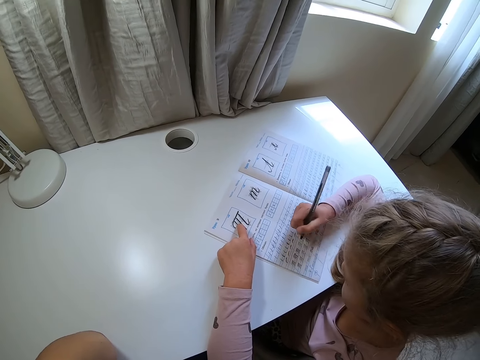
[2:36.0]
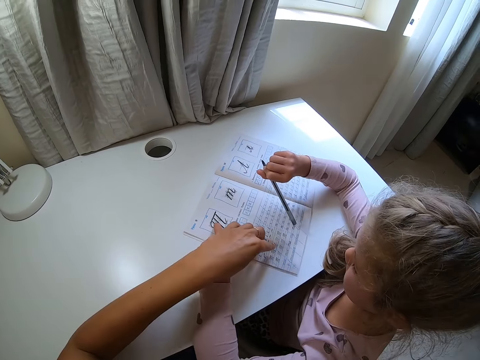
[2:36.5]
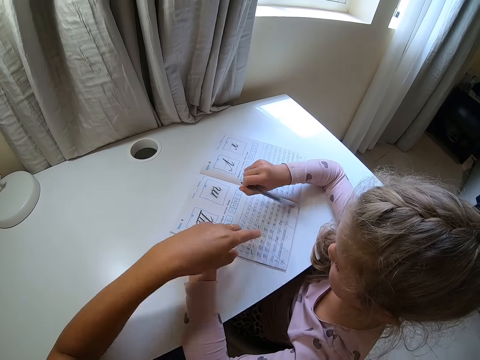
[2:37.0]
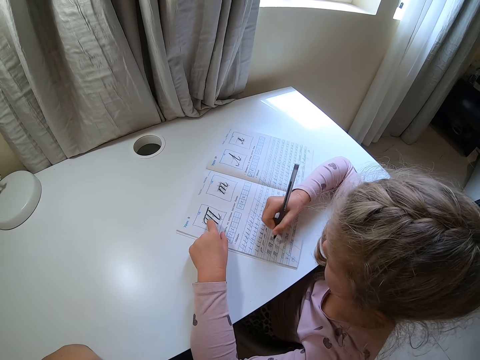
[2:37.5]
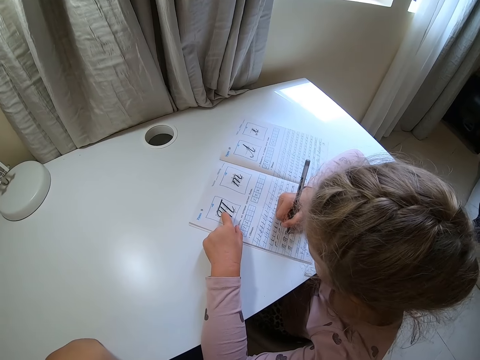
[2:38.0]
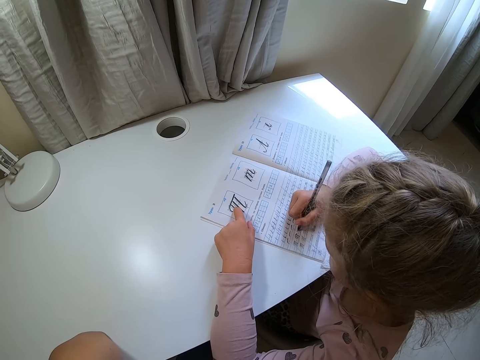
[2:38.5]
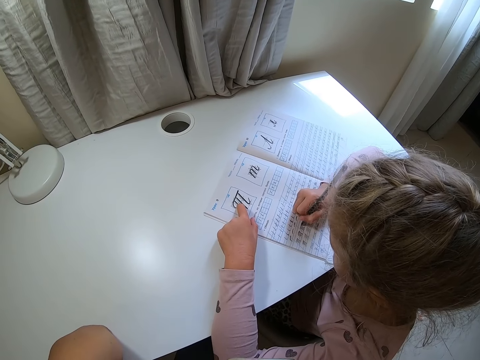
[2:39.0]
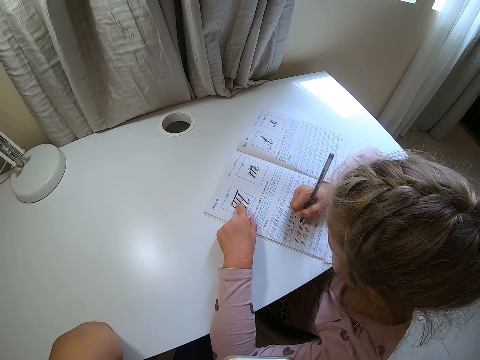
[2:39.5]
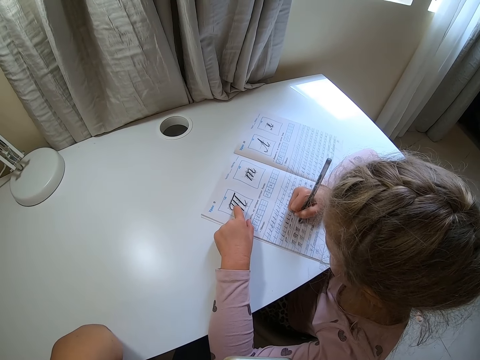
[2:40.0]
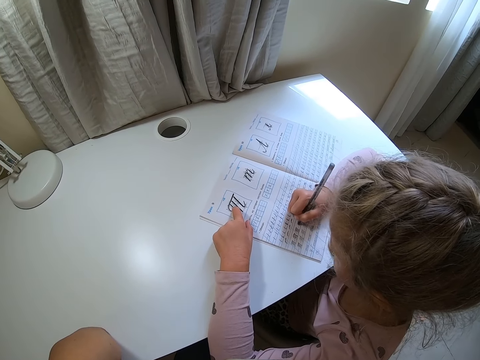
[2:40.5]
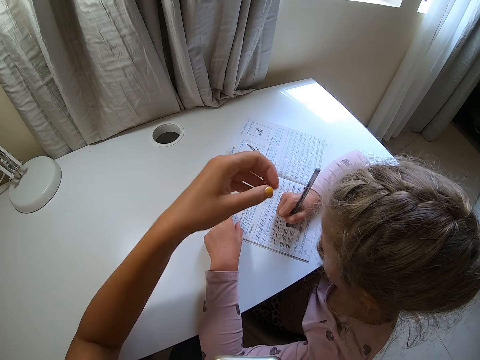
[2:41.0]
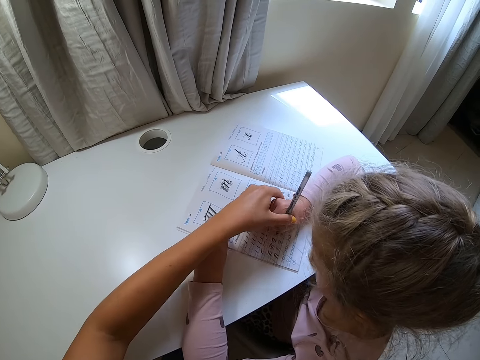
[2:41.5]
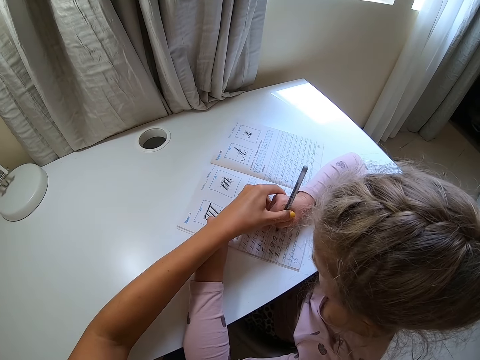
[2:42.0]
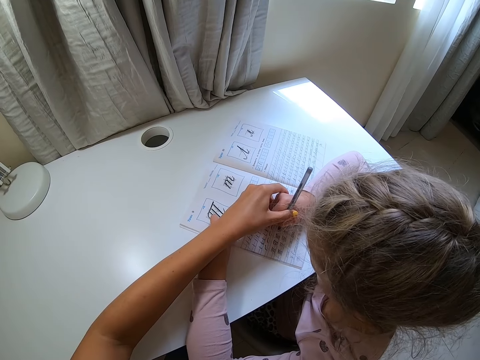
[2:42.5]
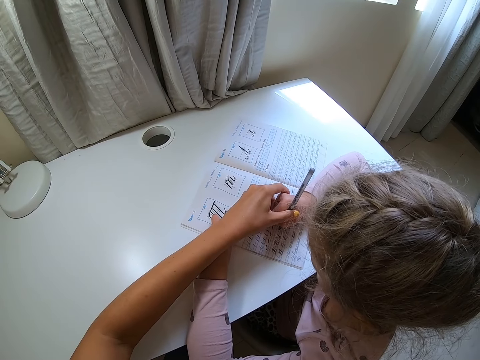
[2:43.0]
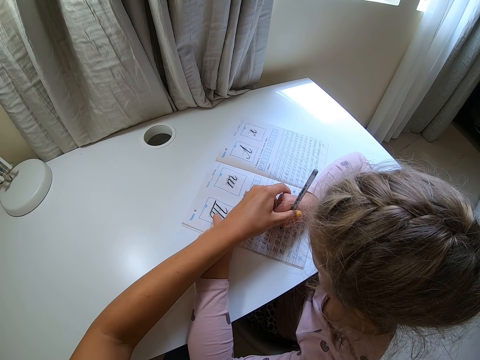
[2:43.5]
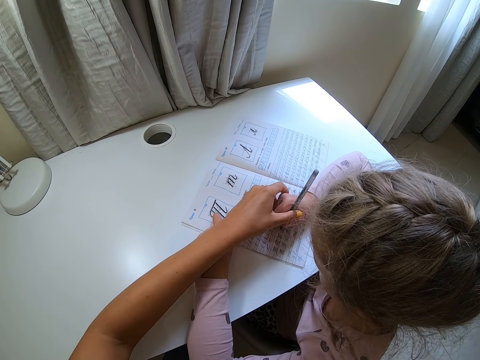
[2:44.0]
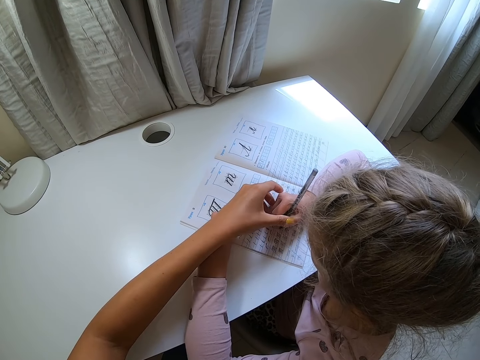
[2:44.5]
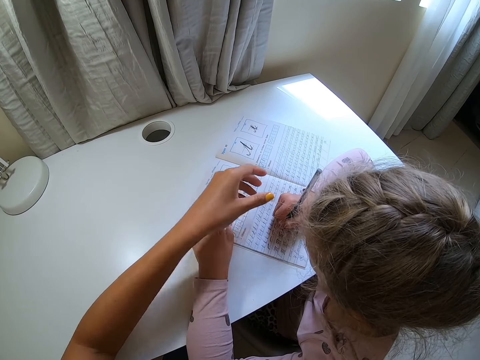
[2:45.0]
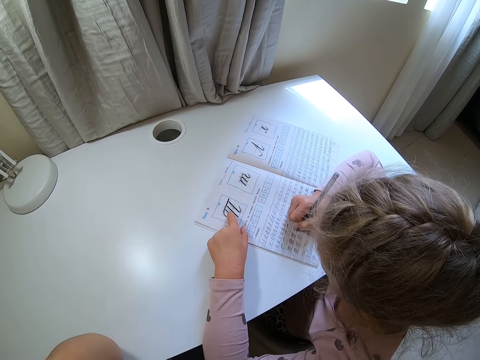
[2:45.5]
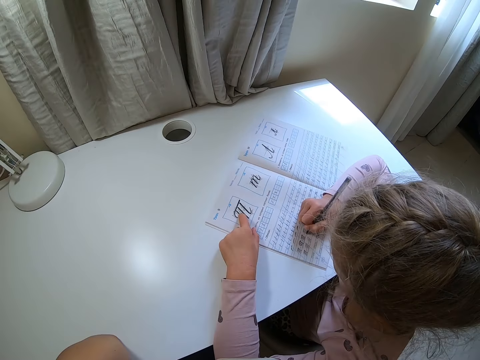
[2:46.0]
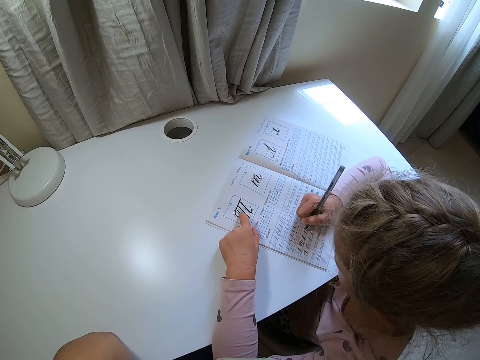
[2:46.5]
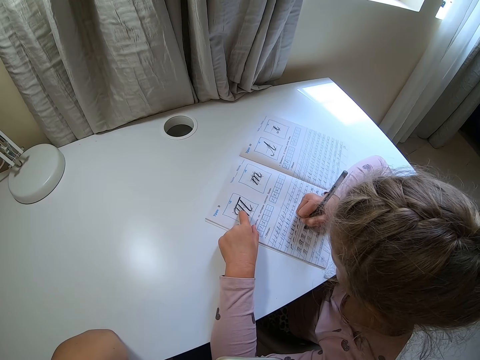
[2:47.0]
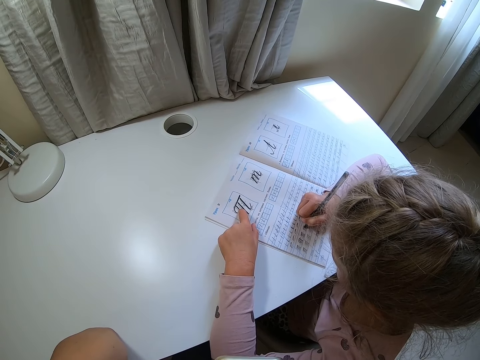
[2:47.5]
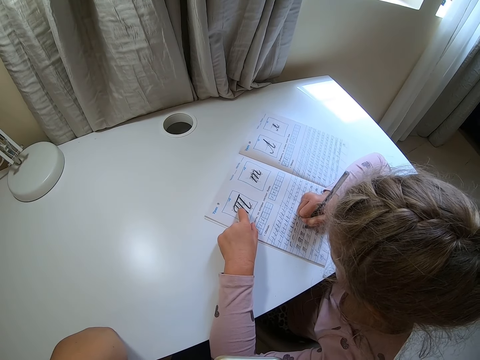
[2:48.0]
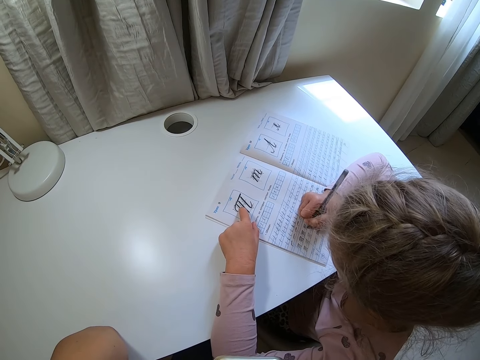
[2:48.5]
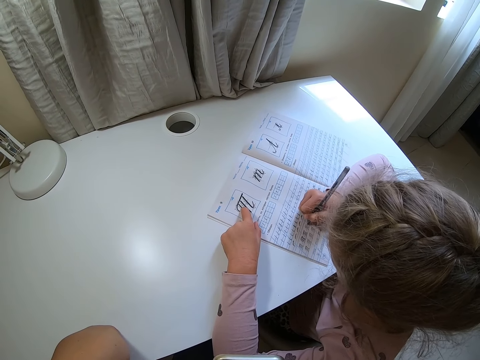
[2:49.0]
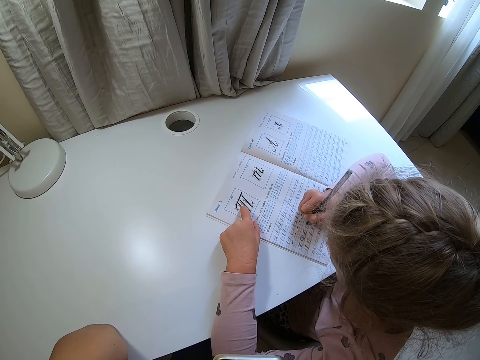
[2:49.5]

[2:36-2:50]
A child lifts a pen. The camera wearer points at the book, touches the book and moves a hand away. The child writes on the book. The camera wearer touches the child's hand and holds the child's hand. They move a hand away.

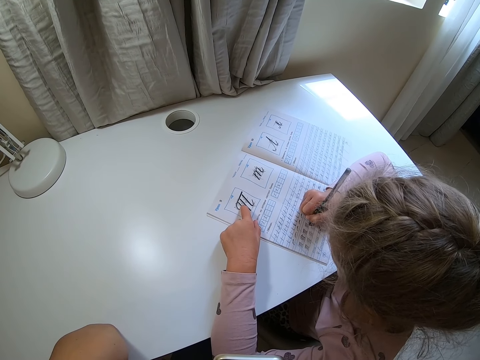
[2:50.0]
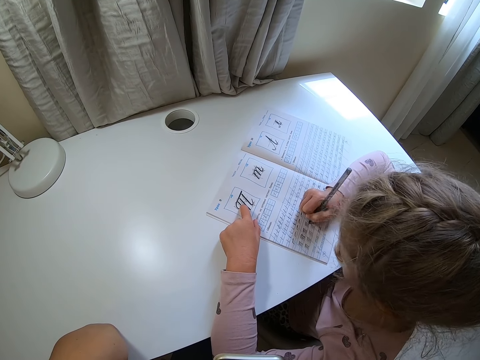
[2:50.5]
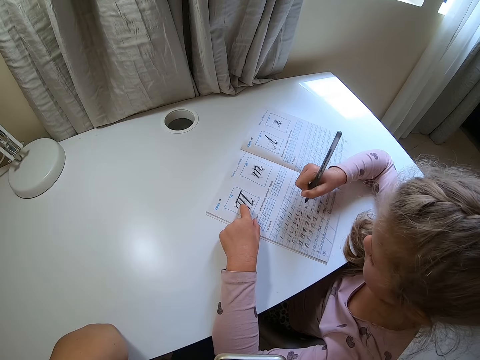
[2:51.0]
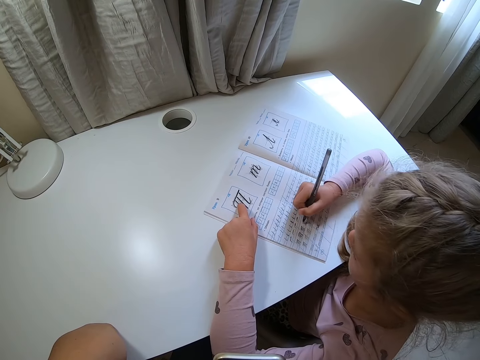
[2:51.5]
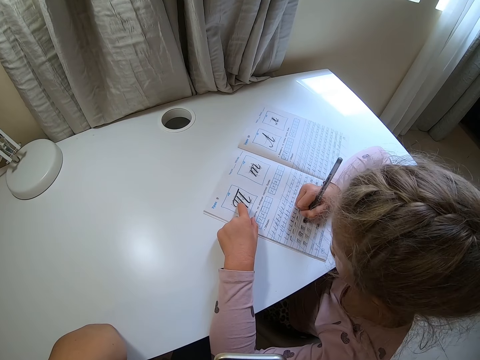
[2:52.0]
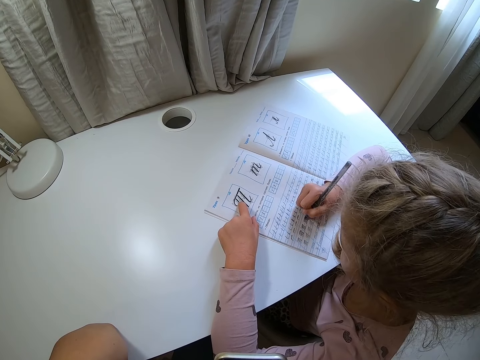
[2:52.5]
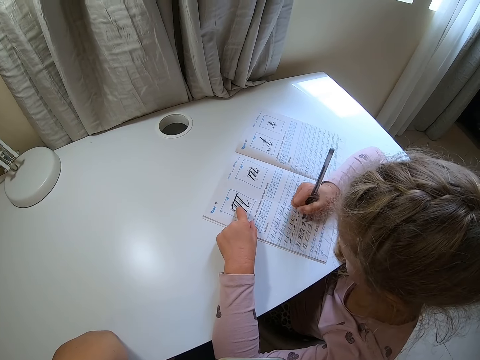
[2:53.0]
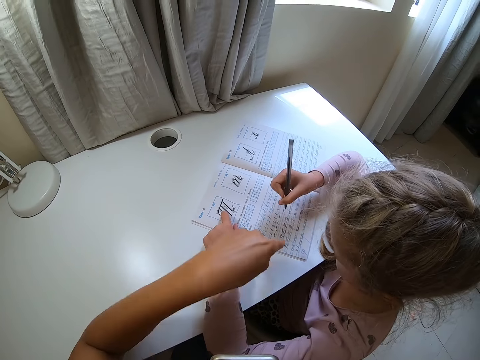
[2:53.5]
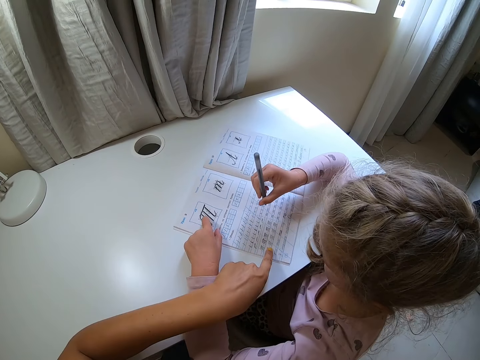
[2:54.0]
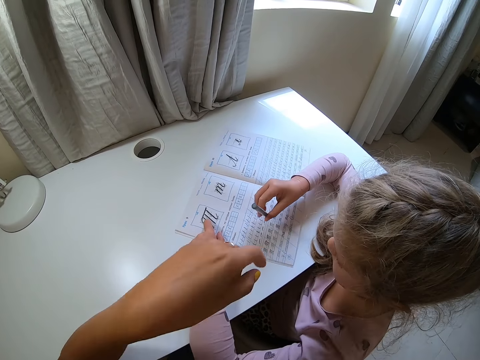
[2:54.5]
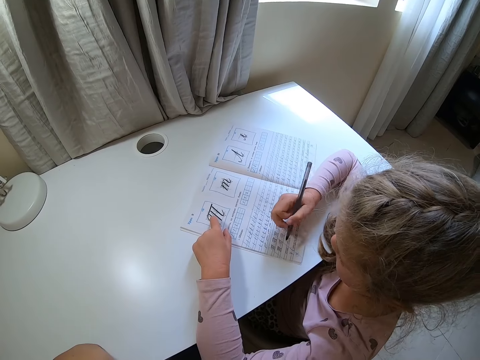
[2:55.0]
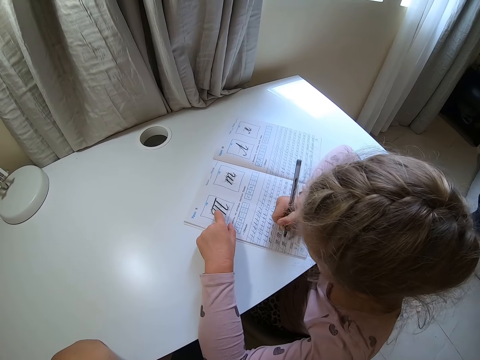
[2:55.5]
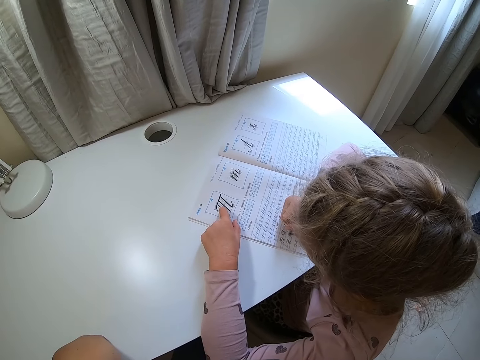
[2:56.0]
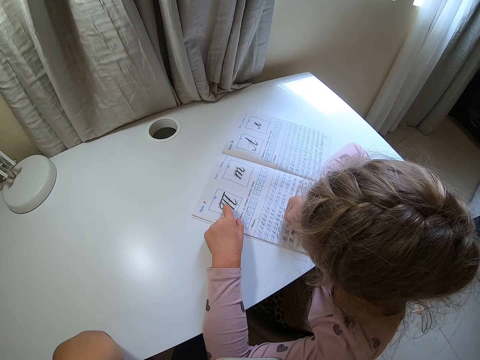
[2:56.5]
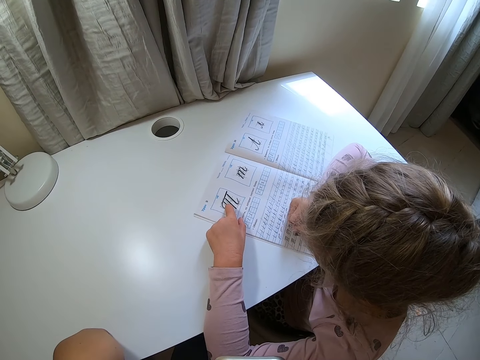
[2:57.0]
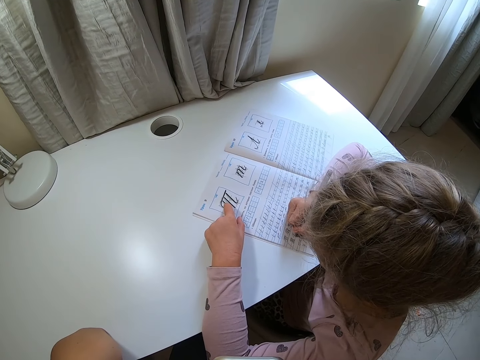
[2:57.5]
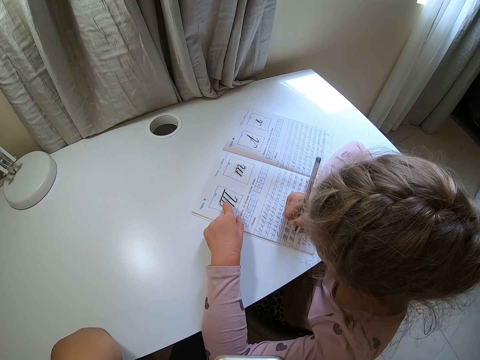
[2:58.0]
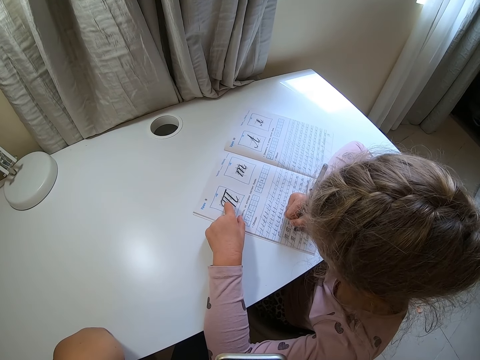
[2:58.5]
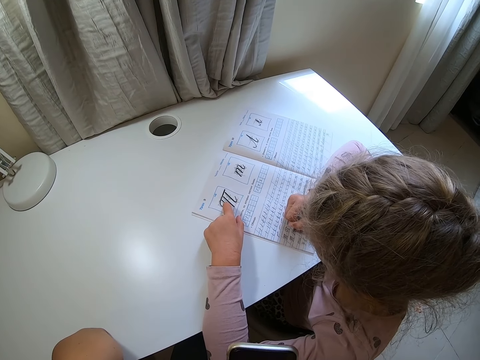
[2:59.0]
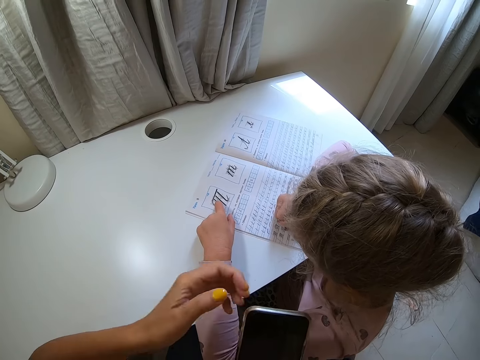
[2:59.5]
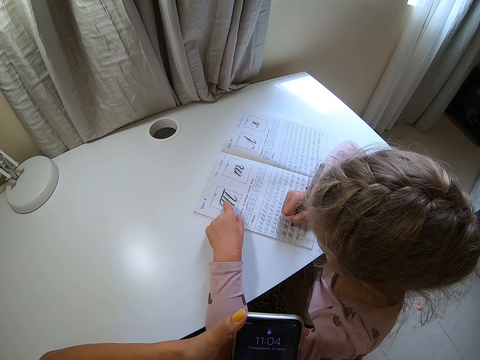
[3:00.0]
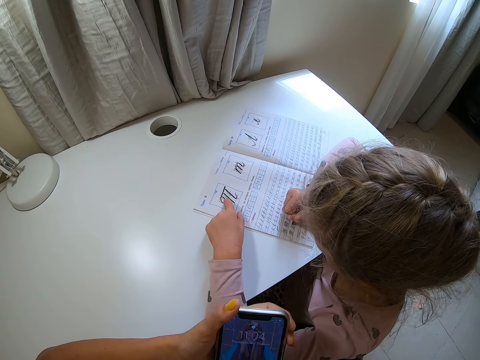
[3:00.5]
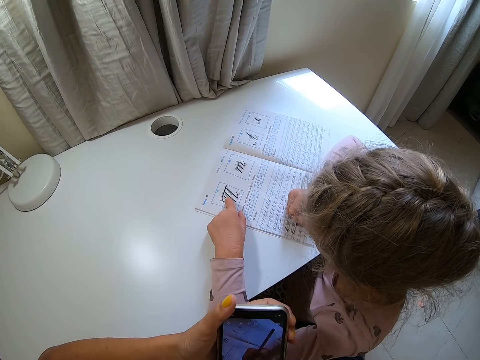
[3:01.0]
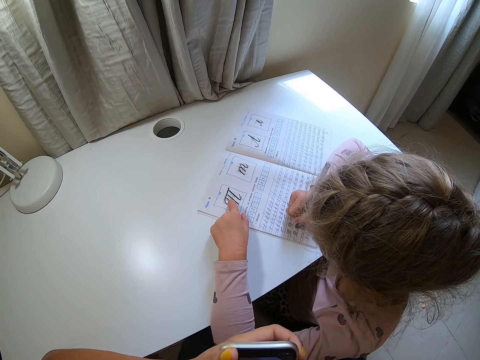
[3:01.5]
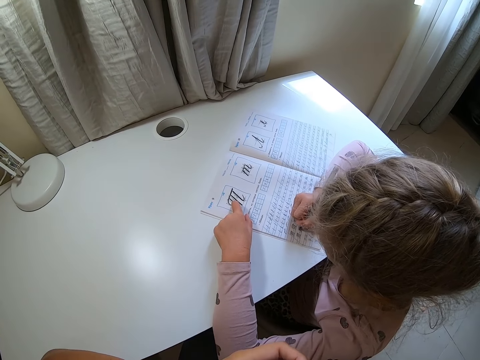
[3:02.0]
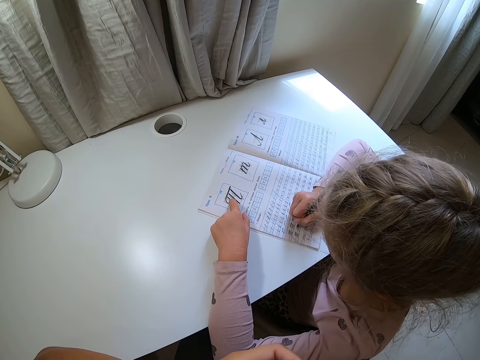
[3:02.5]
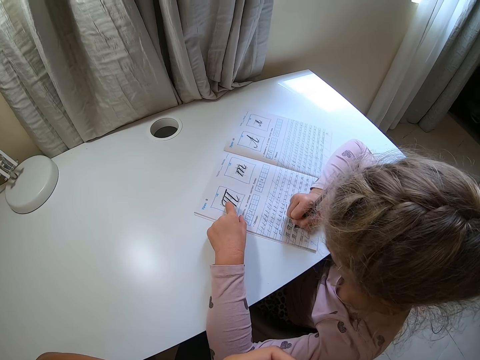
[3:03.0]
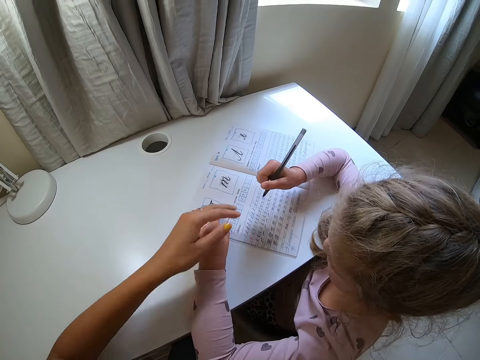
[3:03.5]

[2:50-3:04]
A child writes on the book. The camera wearer points at the book and touches the book. The child lifts a pen. The camera wearer moves a hand away from the book. The child writes on the book. The camera wearer holds a phone.
